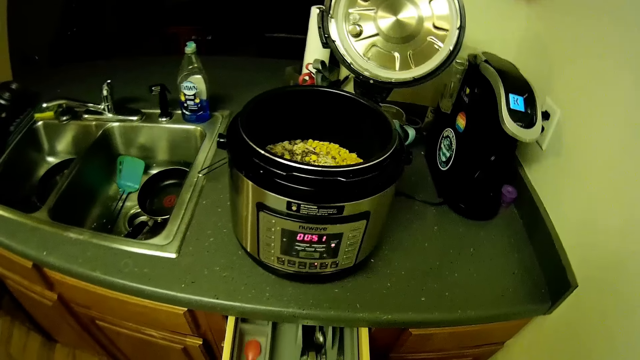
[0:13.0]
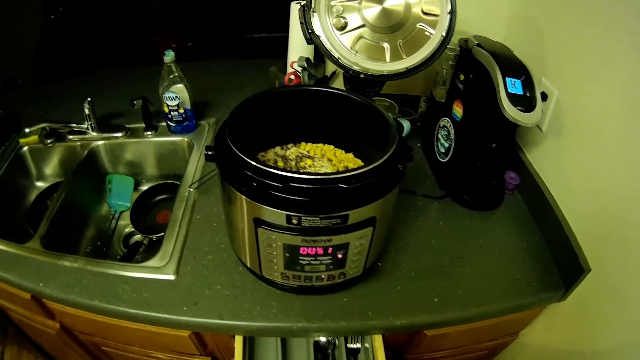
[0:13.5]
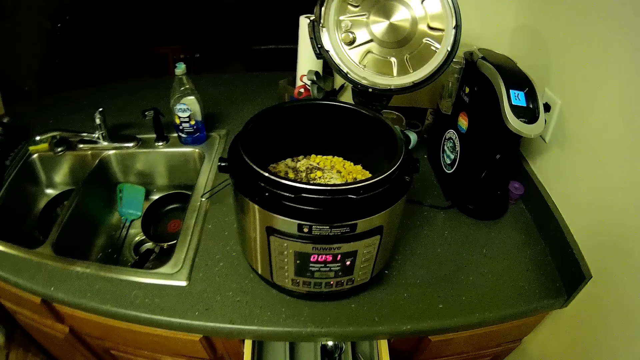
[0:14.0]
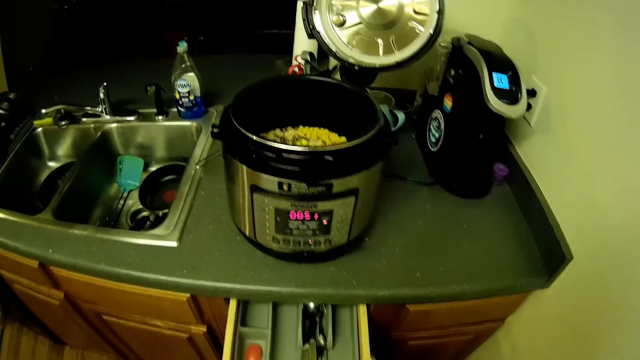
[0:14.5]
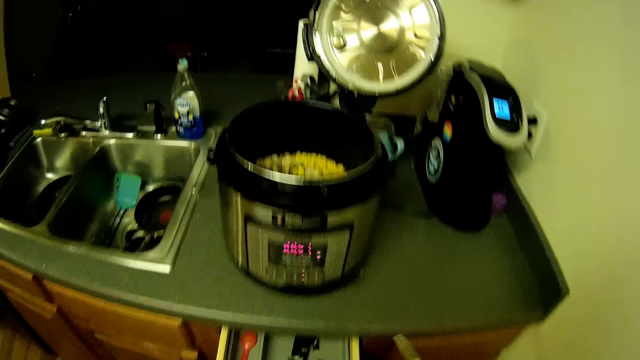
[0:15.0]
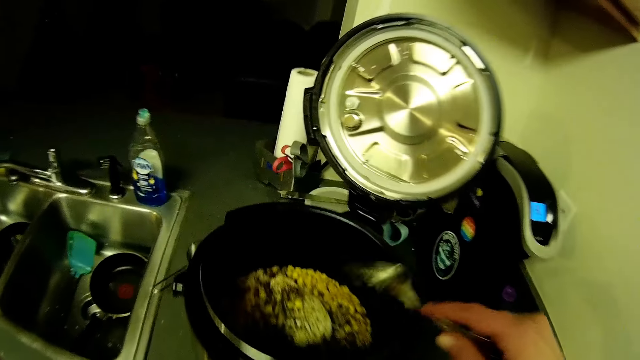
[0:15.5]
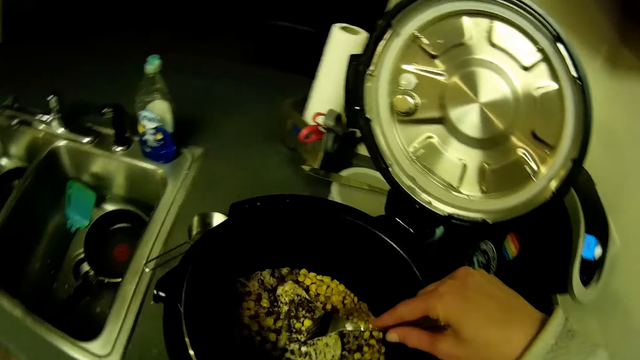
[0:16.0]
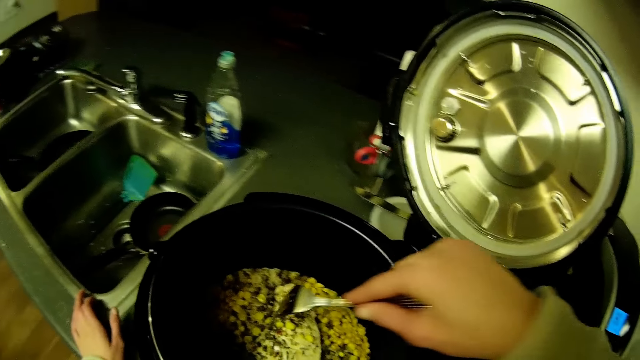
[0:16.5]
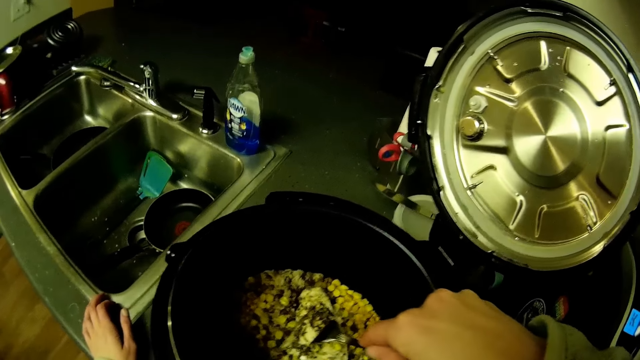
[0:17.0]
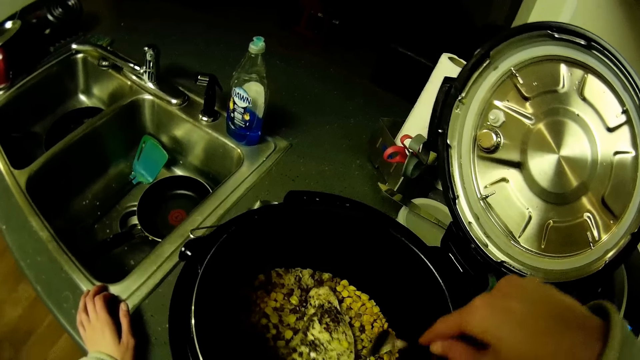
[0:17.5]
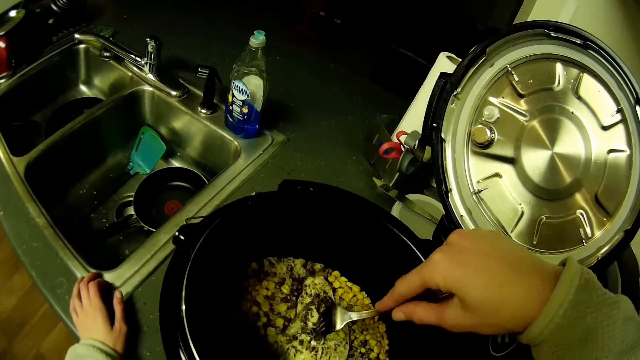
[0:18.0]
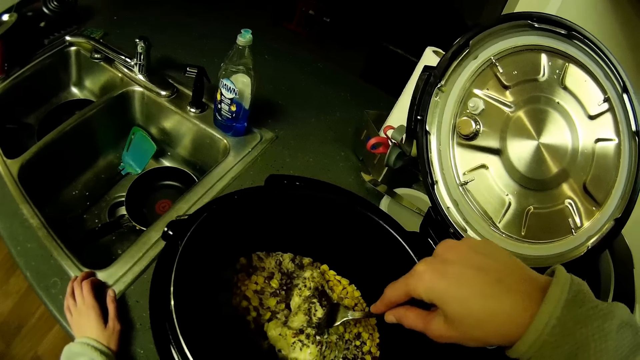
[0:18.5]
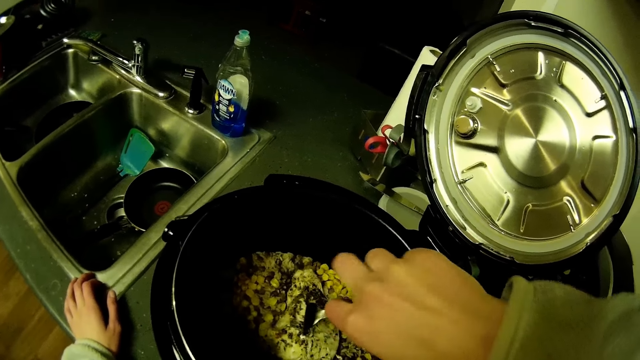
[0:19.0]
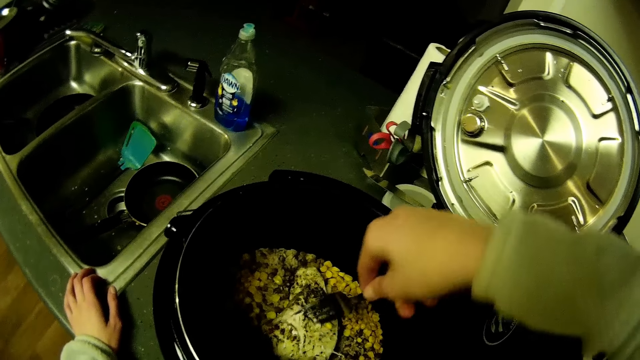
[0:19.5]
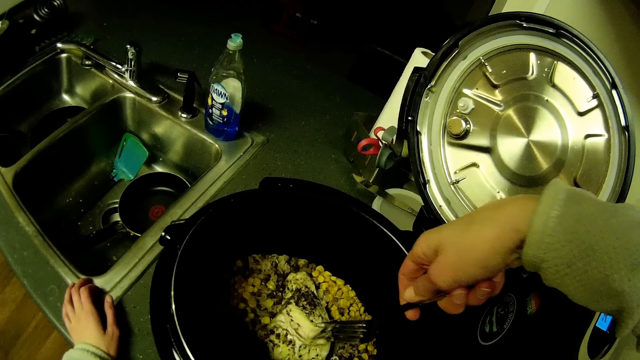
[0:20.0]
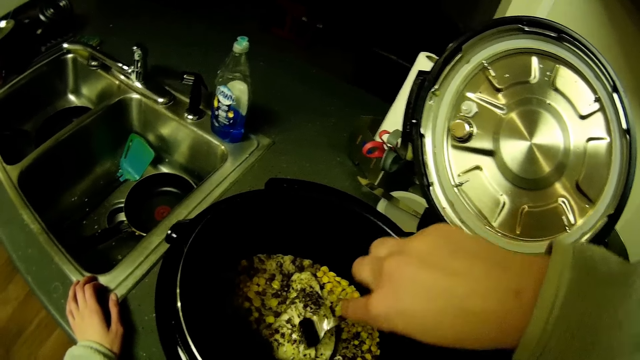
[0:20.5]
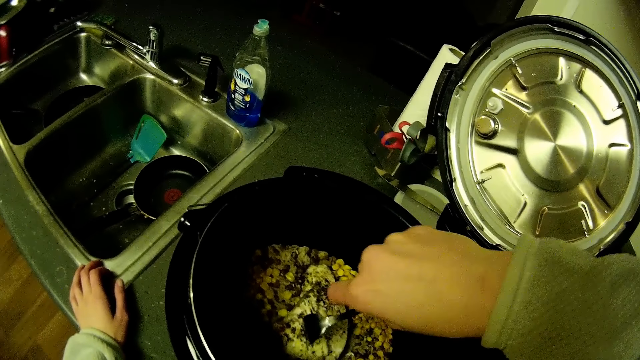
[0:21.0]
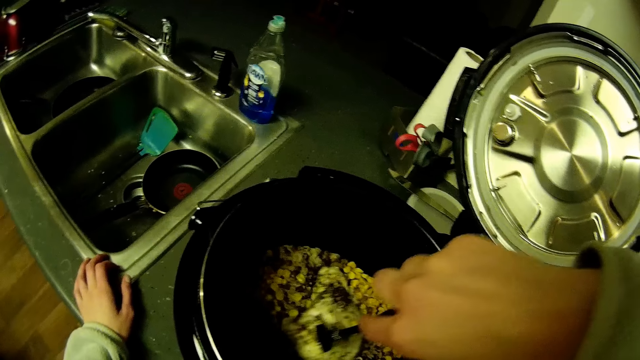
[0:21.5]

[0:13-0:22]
The camera wearer picks up a fork from the drawer with her right hand. She closes the drawer with her left hand. She mixes the chicken sauce in an air fryer or pot with the fork in her right hand.

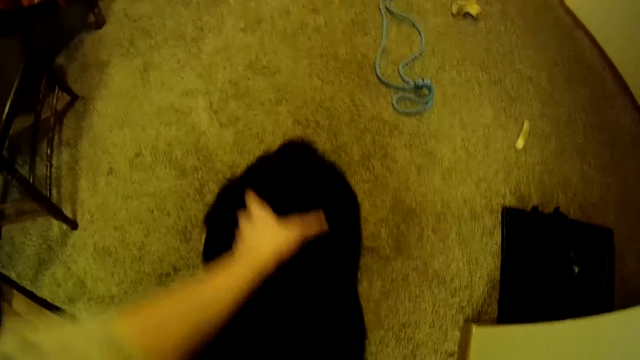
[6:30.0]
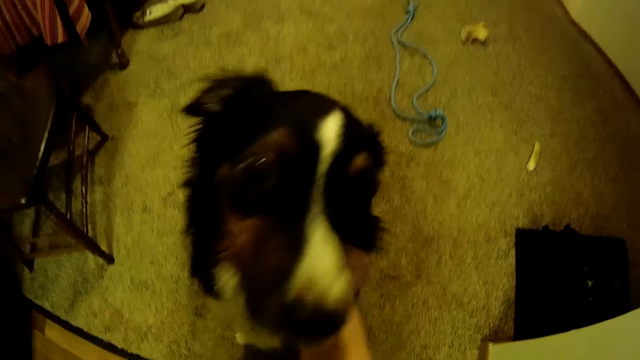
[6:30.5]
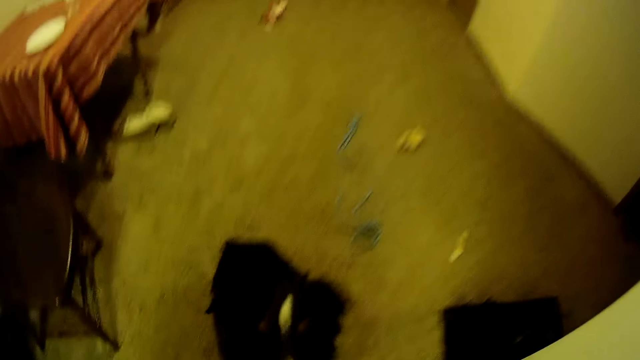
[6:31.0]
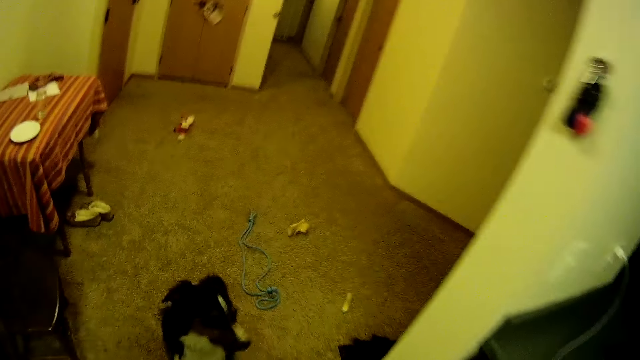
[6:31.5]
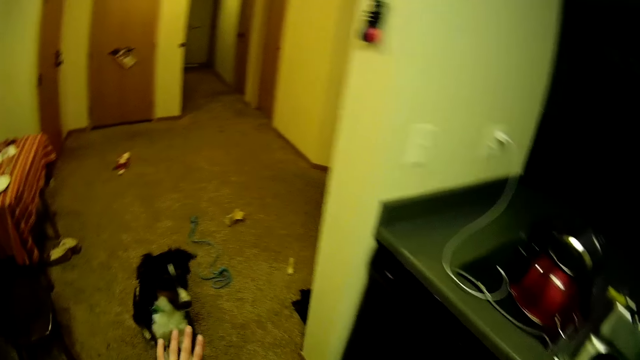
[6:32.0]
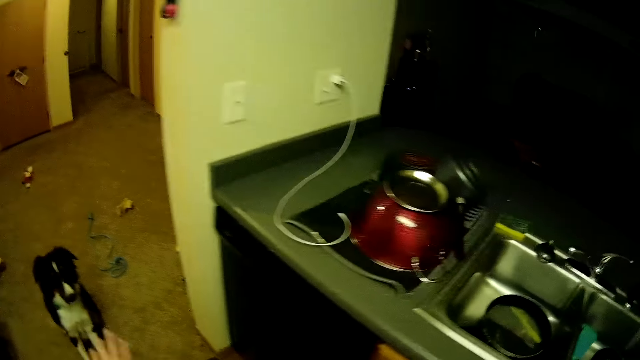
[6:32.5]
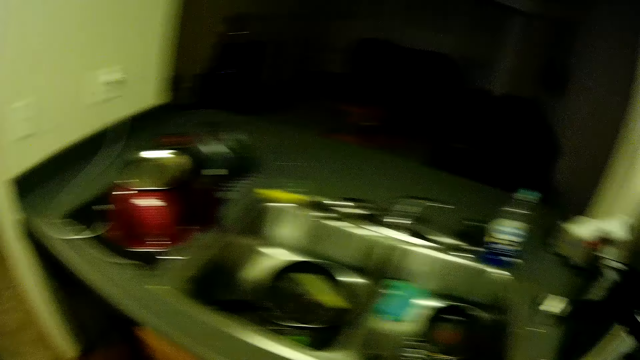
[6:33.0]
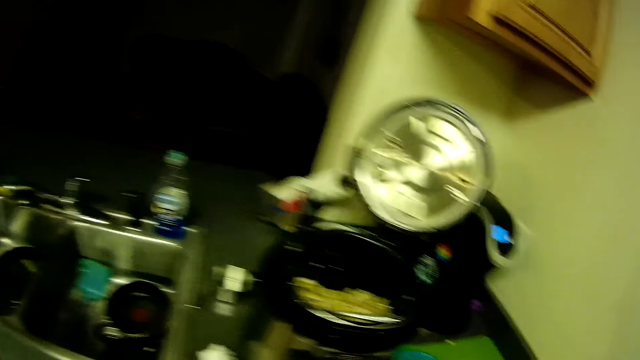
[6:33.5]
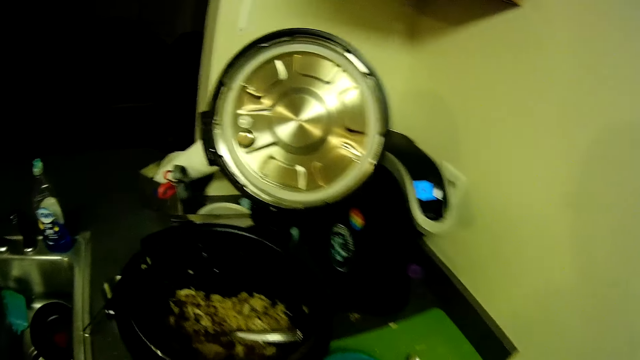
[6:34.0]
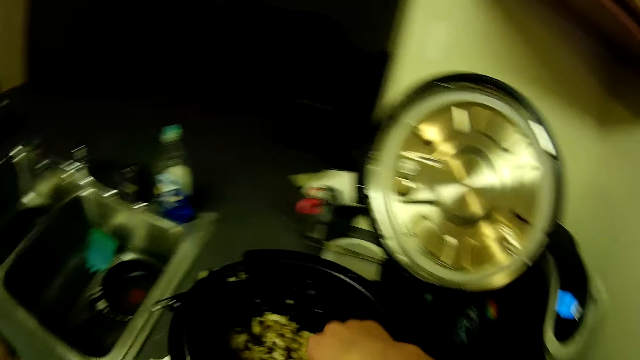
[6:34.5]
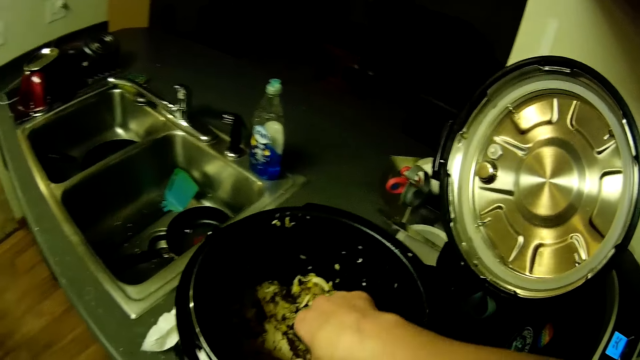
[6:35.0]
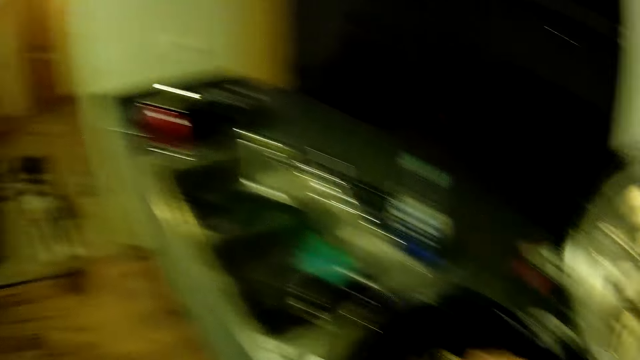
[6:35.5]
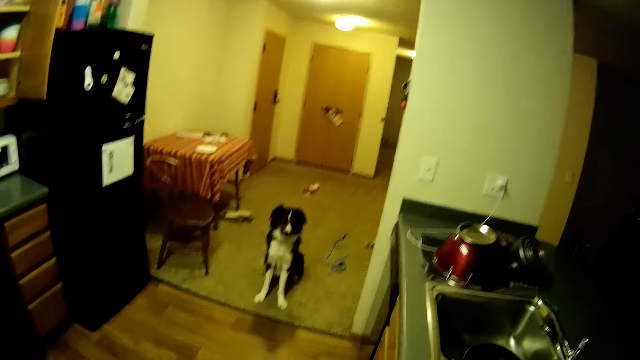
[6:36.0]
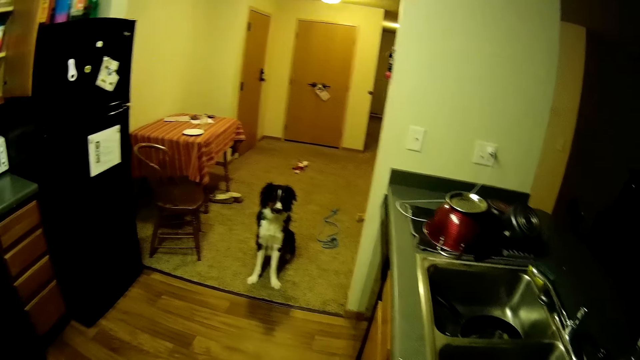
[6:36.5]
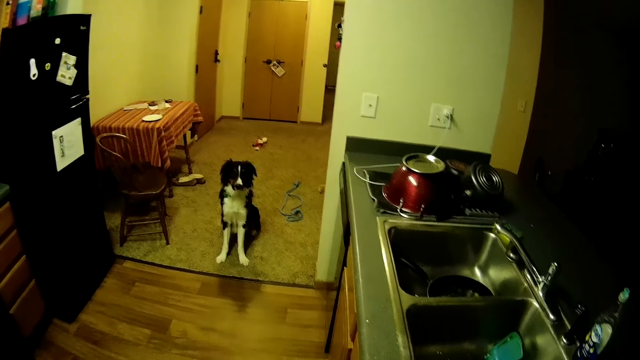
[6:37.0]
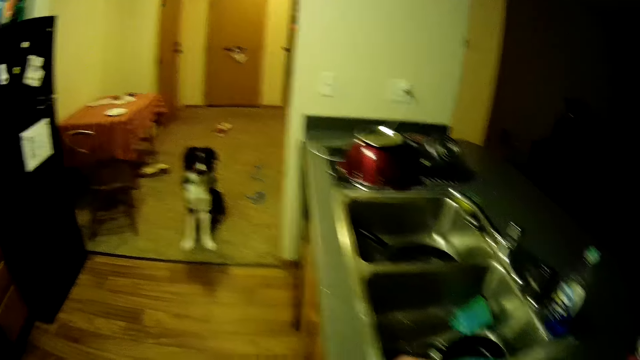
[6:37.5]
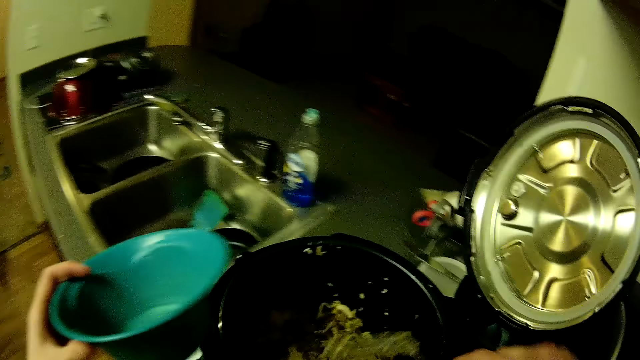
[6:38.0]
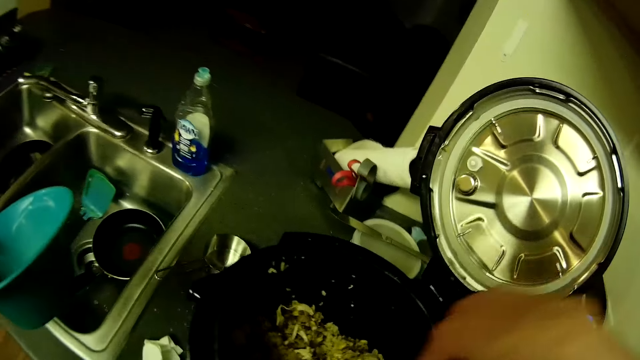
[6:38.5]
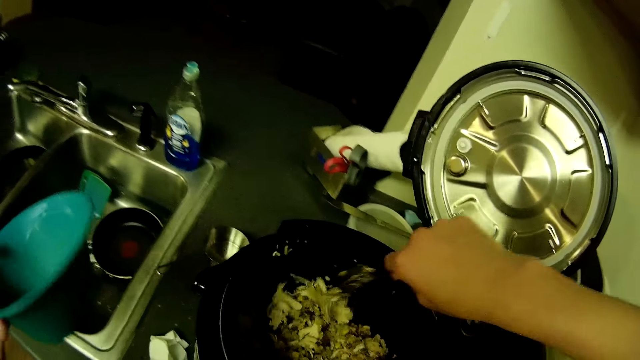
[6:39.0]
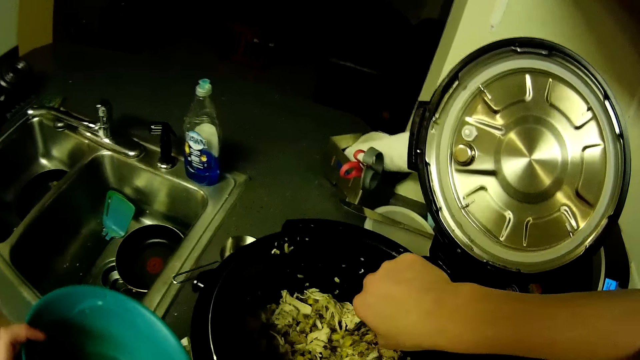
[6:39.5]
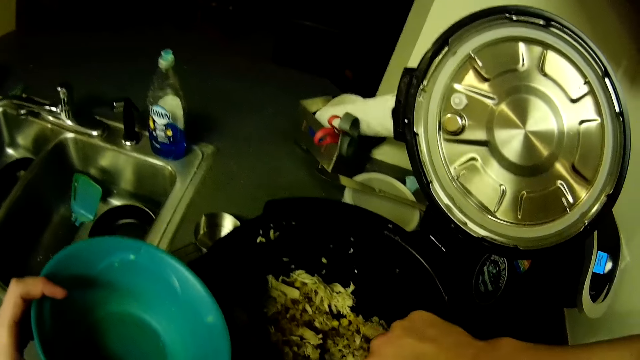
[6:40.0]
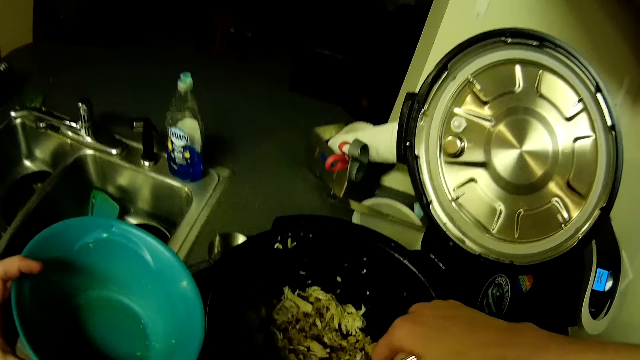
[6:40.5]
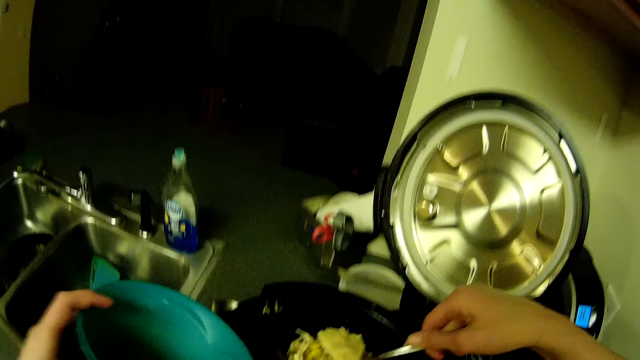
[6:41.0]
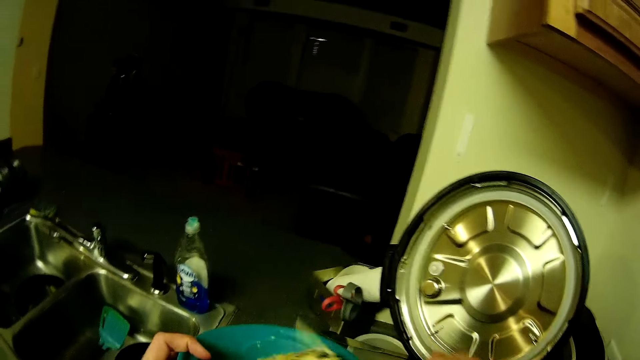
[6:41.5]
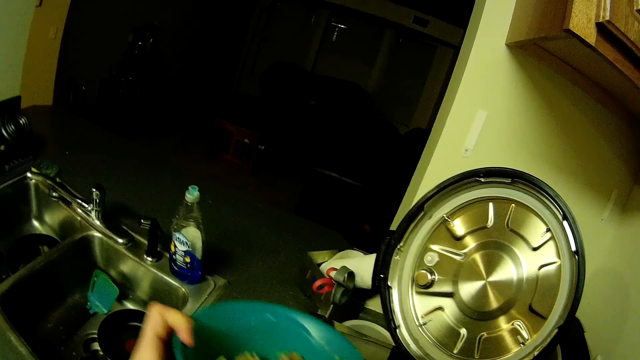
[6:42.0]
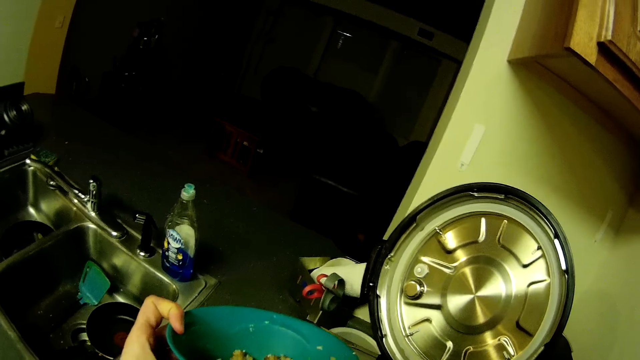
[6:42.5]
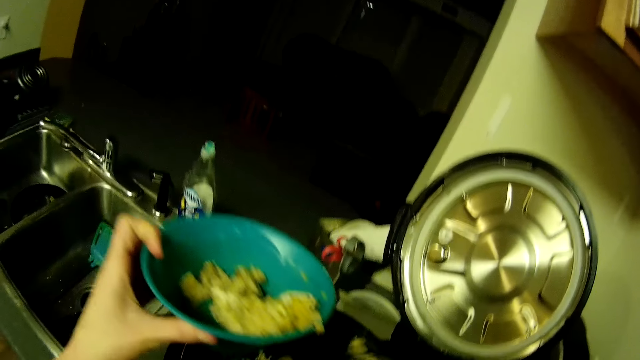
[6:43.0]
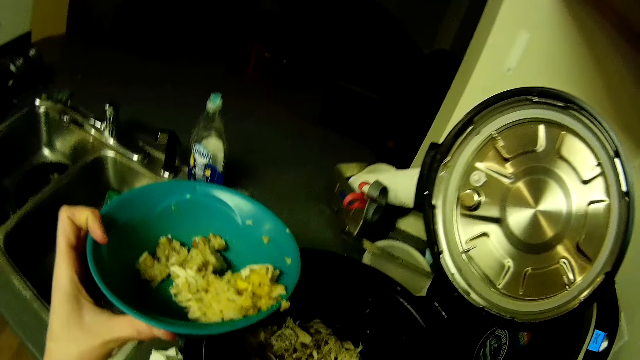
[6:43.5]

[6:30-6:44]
The camera wearer touches the dog. She holds the fork in the air fryer with her right hand. She stirs the shredded chicken mixture with the fork or spoon in her right hand. She scoops the shredded chicken mixture in the air fryer into a green bowl with the fork in her right hand.
